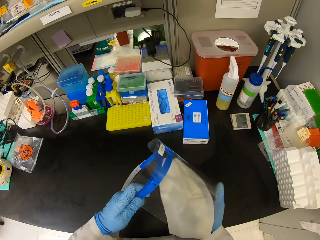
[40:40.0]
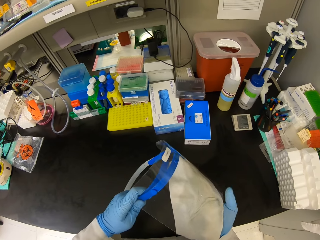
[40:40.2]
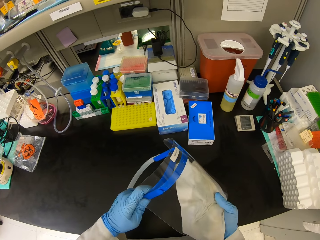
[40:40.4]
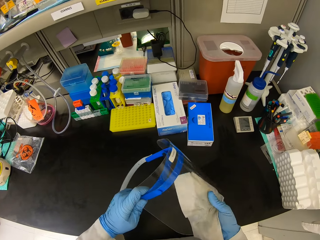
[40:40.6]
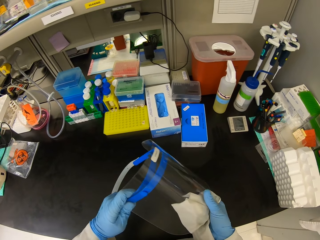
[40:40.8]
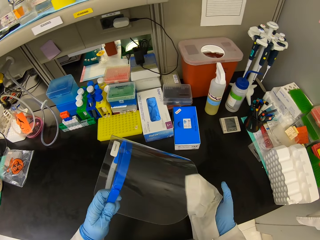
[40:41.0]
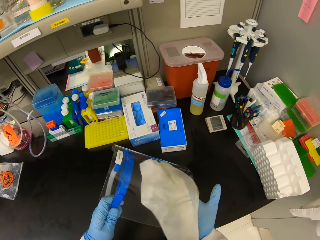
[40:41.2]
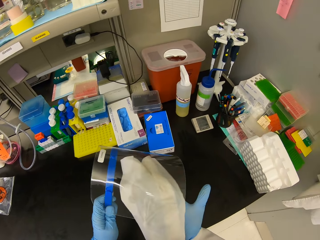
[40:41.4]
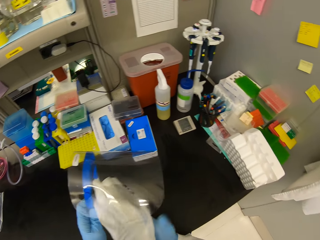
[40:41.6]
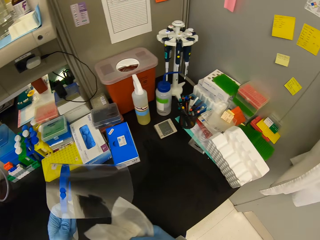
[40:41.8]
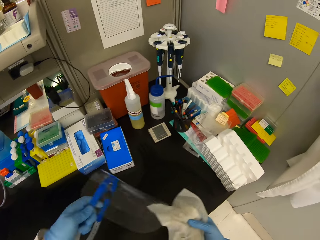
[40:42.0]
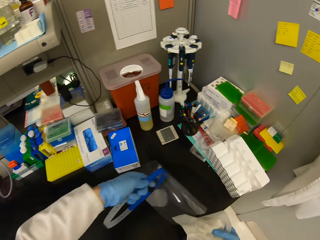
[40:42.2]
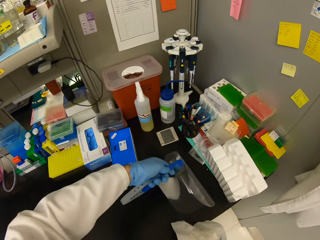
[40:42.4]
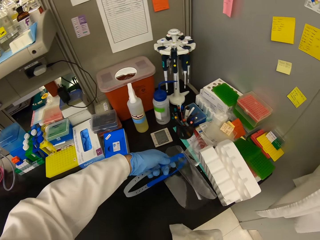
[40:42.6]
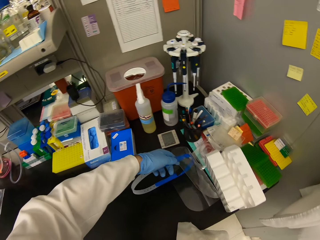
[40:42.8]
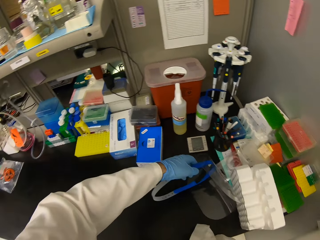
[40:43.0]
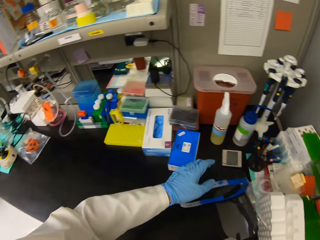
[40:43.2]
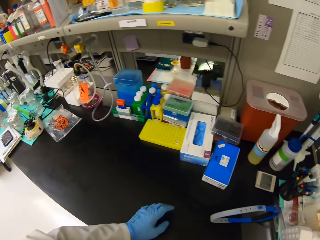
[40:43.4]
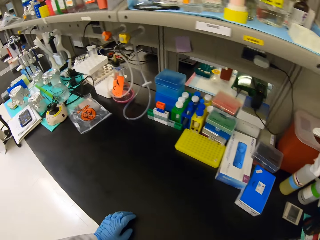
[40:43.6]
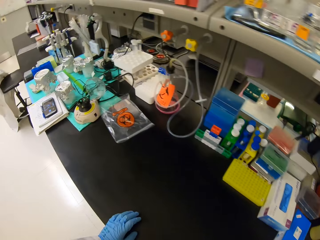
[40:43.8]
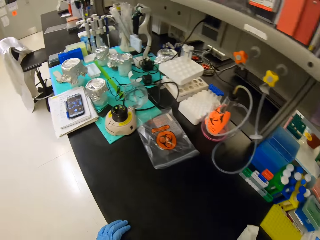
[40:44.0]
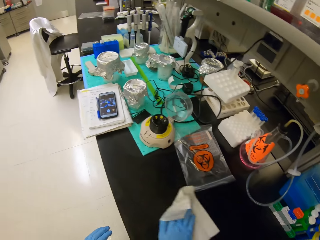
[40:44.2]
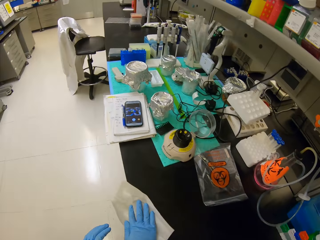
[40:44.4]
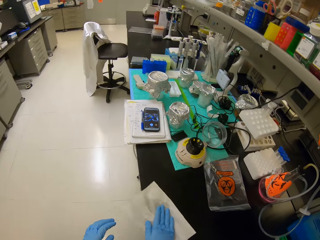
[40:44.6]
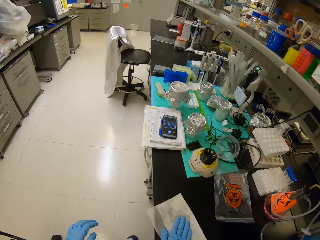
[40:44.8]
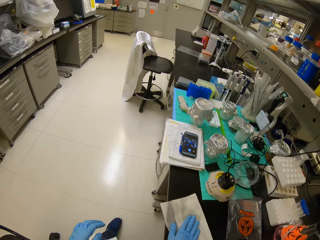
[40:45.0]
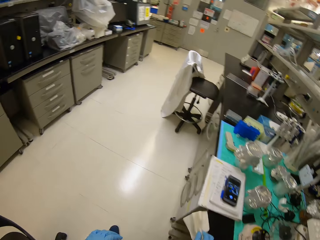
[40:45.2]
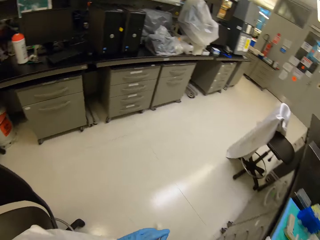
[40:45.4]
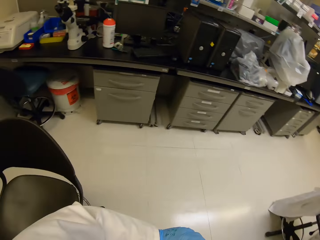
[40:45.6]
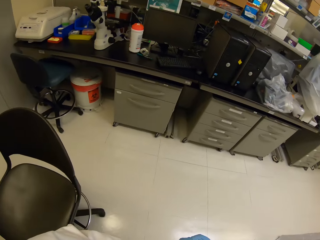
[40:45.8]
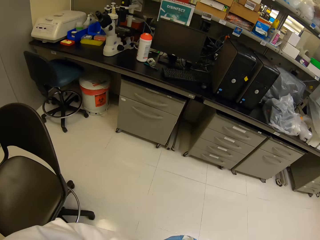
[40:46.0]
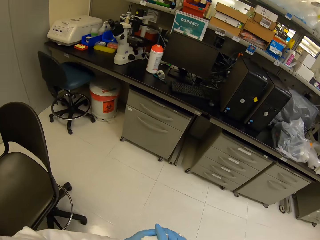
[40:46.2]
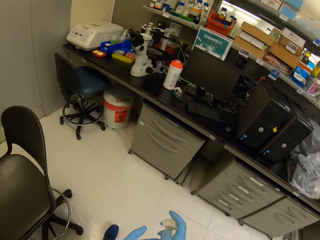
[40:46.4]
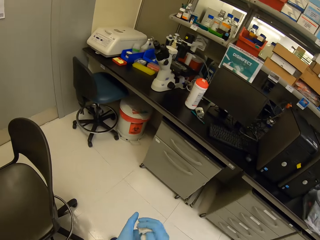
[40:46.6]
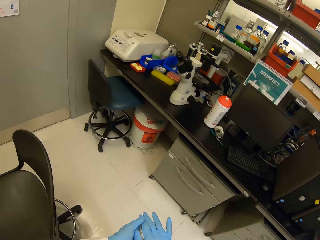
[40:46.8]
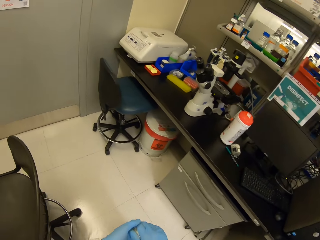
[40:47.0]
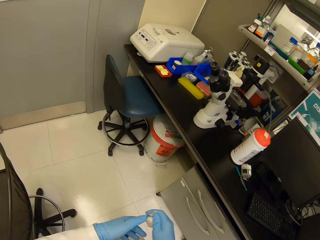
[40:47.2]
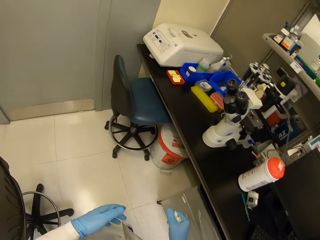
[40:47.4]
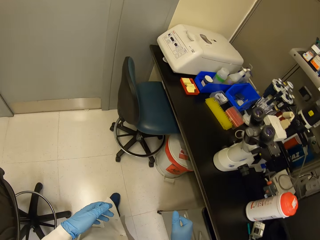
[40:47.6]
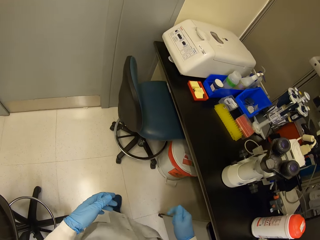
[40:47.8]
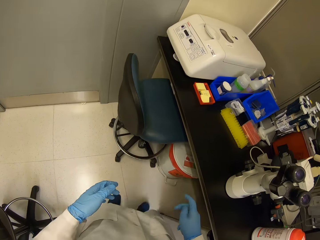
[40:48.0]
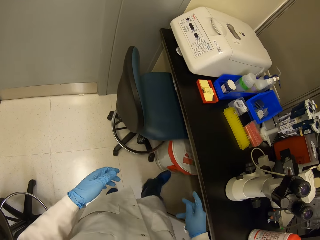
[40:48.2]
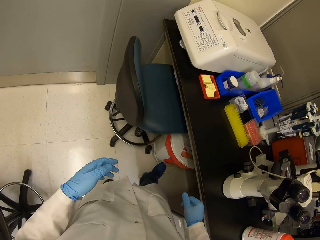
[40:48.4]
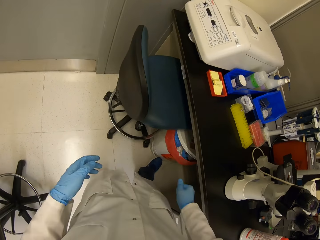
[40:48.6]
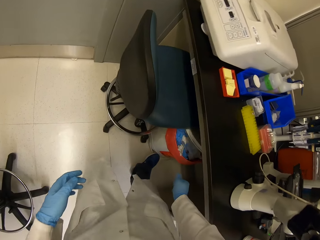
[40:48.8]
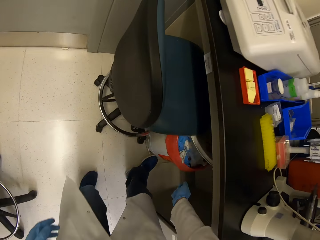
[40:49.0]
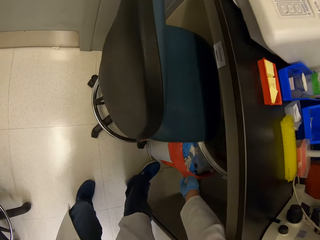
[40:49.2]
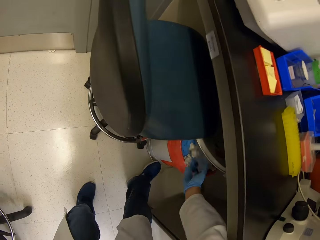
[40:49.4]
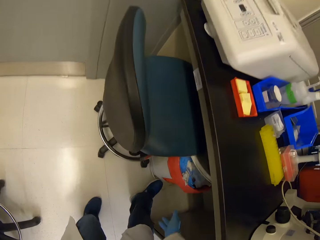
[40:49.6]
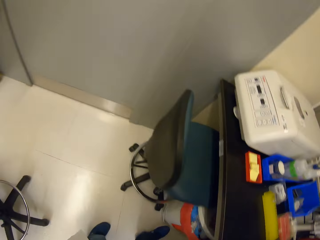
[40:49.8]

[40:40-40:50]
The camera wearer puts a glass mask on the table. They look around and walk around. They wipe the table. They move the paper along the table. They fold the paper with both hands. They walk around. They put the folded paper in a dust bin.

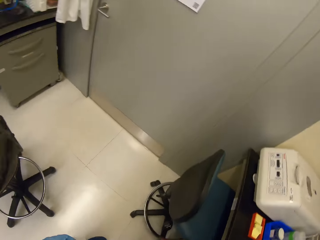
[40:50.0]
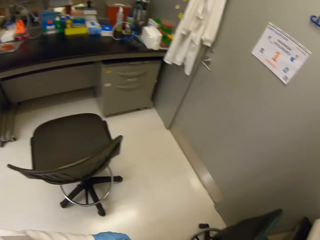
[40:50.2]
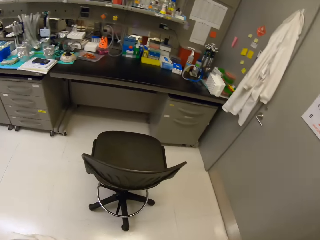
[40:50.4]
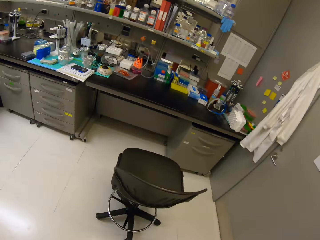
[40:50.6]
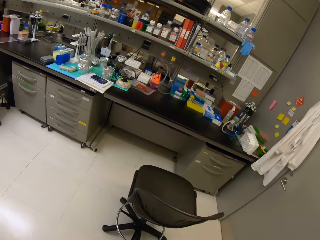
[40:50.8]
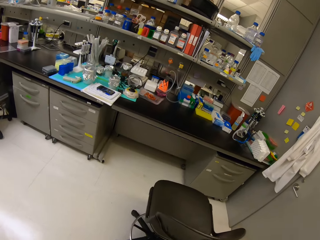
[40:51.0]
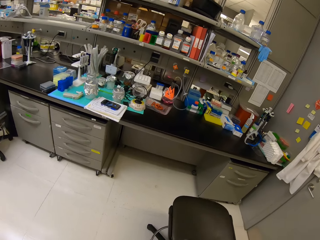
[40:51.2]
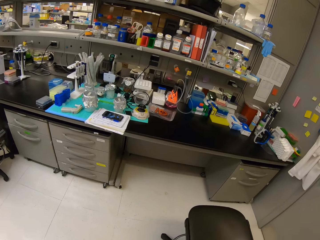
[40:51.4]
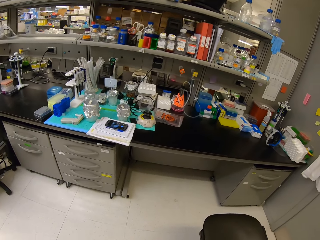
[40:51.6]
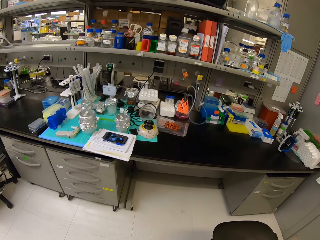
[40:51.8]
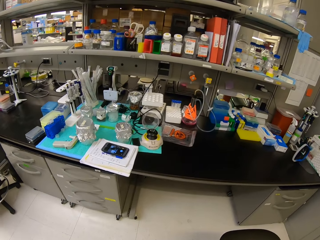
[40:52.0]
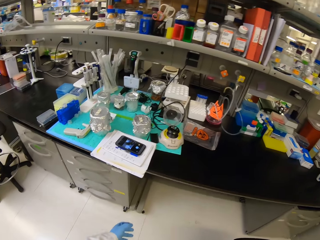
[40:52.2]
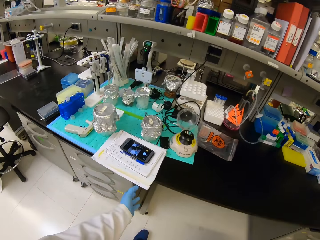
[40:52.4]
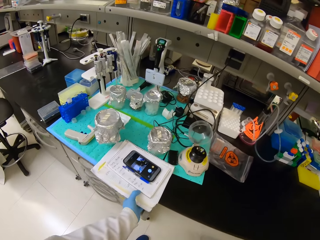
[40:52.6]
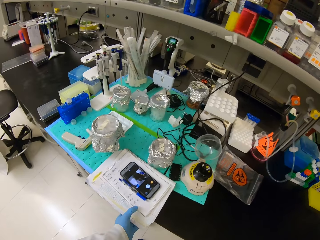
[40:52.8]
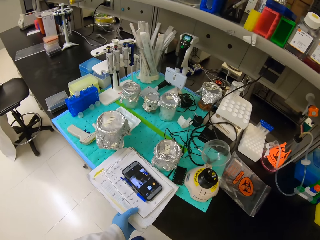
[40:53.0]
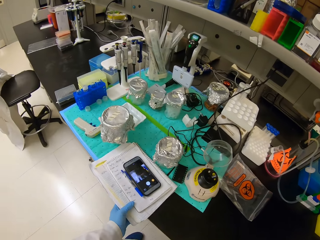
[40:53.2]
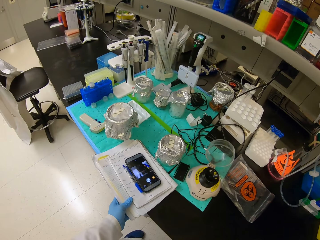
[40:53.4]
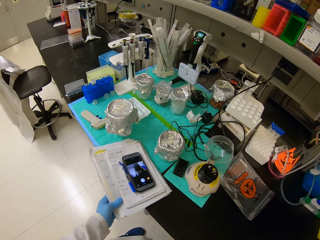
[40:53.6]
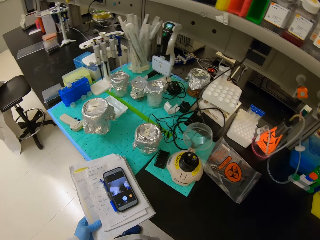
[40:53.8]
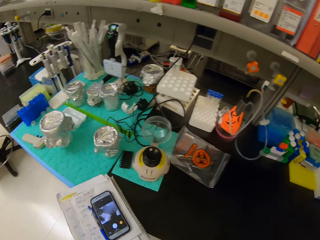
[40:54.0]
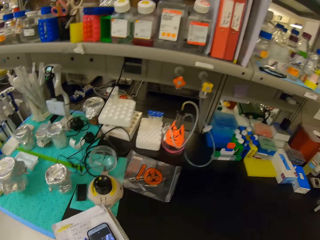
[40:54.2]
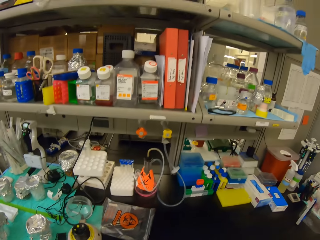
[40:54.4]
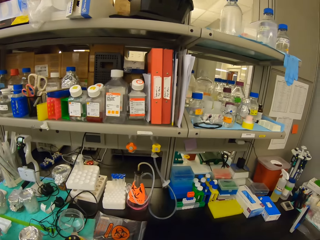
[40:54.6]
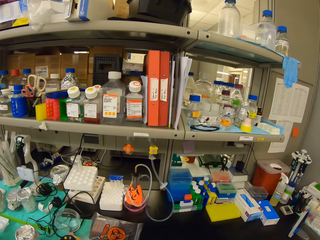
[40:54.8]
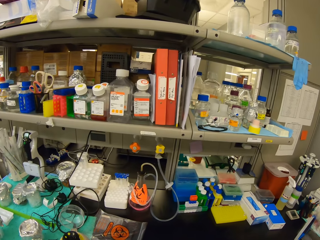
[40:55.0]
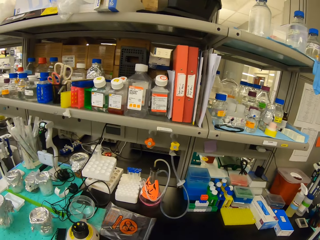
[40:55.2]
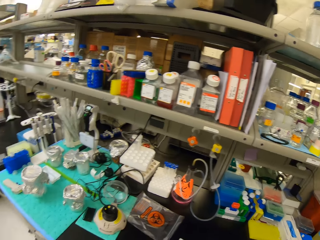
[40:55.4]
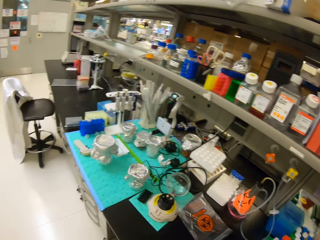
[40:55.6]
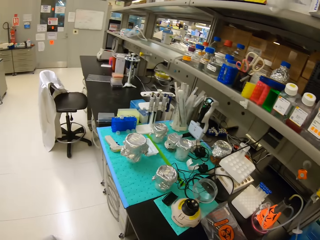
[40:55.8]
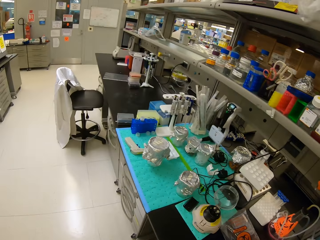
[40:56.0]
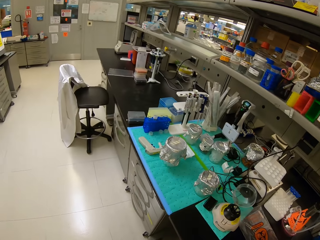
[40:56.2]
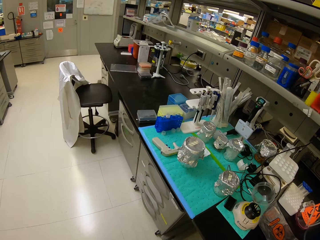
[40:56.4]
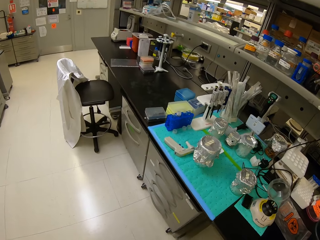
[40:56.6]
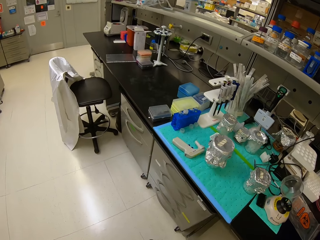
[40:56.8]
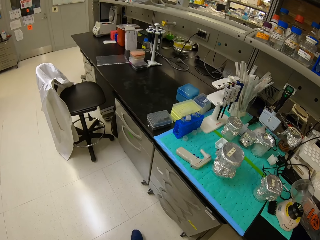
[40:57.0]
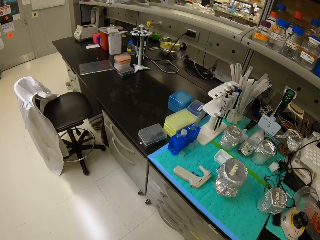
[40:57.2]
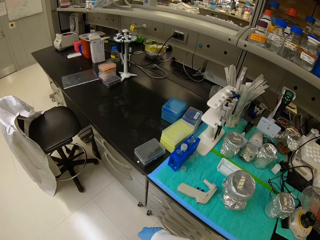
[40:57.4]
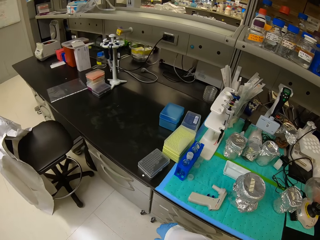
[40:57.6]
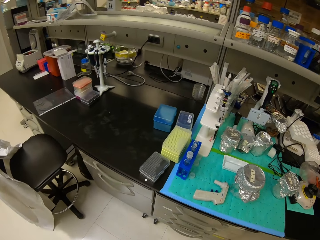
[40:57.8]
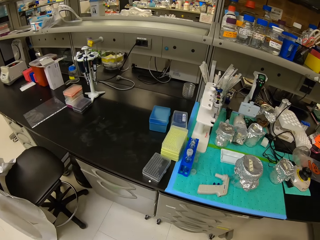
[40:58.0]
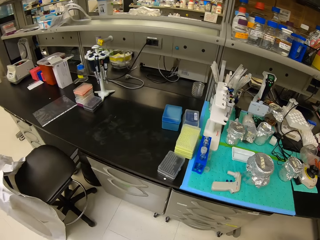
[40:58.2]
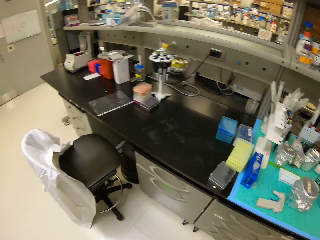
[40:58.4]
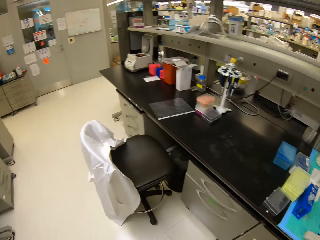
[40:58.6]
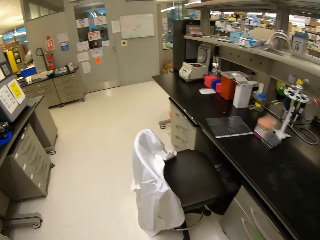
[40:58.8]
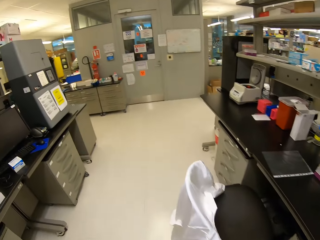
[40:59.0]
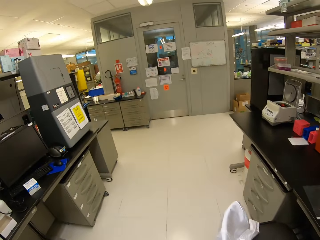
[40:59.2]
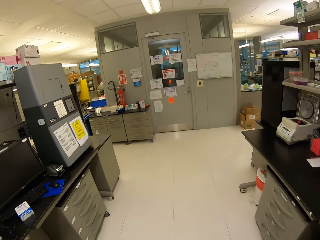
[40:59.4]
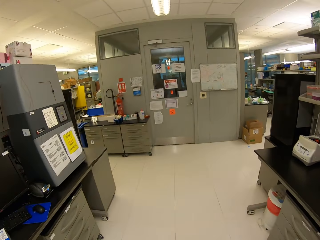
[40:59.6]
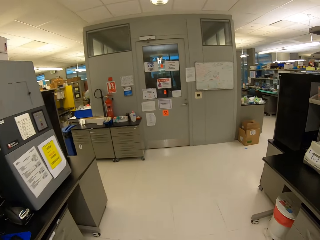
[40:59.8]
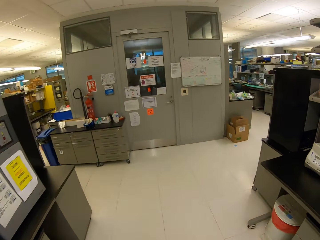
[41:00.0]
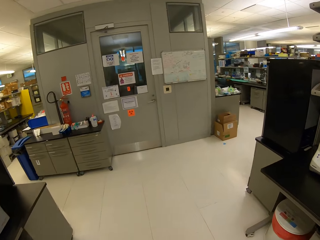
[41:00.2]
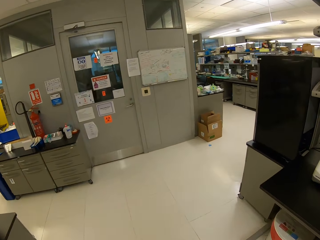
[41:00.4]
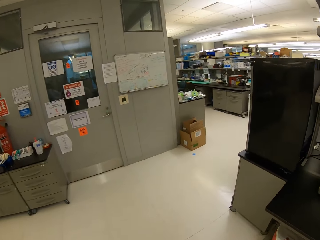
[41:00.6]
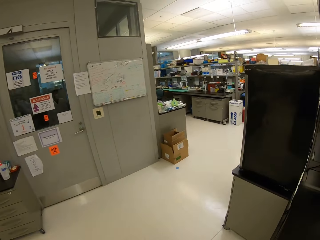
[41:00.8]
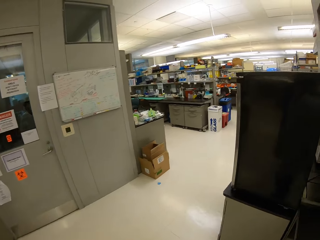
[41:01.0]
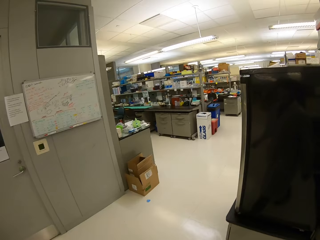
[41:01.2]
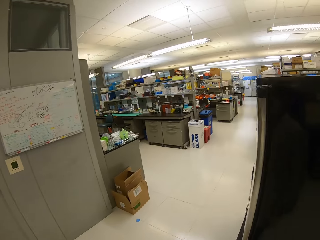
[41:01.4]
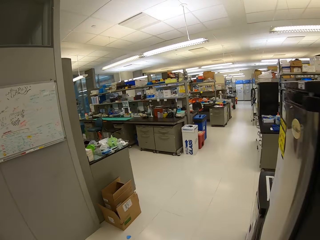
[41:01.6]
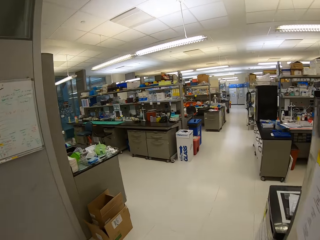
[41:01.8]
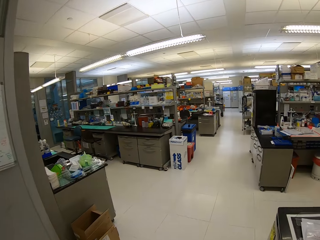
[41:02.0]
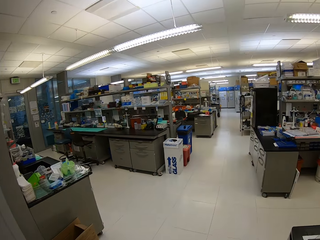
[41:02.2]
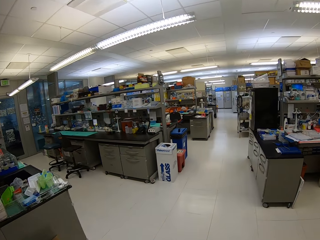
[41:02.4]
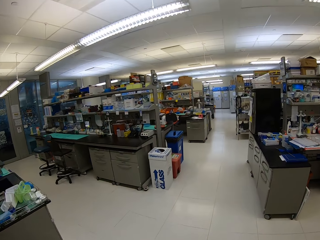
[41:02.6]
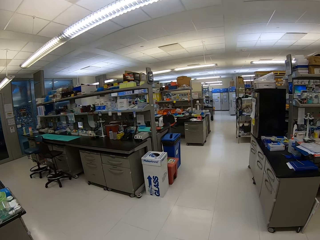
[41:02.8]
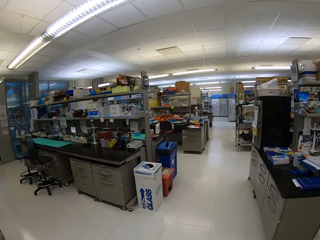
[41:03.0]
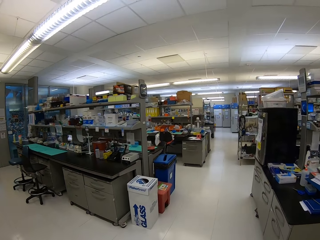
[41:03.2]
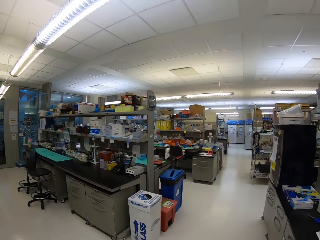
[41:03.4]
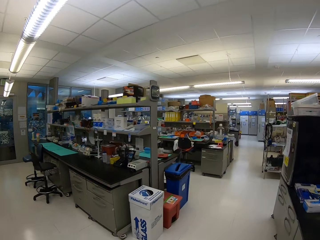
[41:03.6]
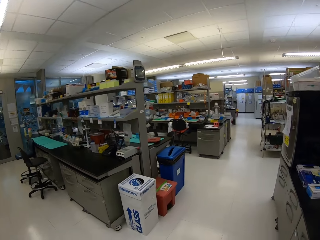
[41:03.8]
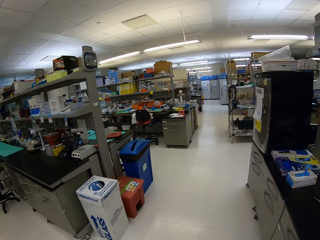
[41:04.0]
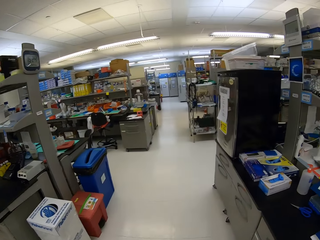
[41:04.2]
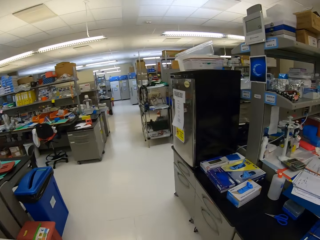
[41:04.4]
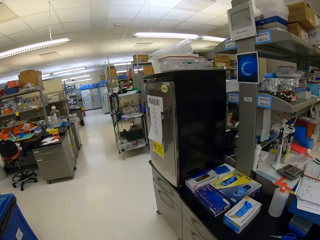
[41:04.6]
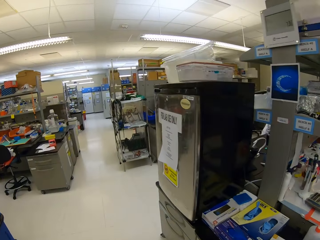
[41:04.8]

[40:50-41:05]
The camera wearer stares around. They walk back. They walk around. They pick up a book, a pen and a phone from the table. They look around. They walk around.
